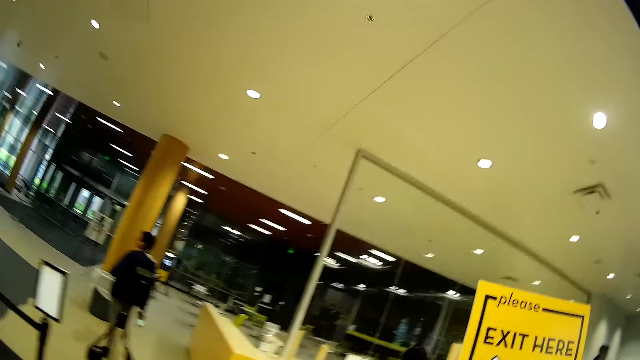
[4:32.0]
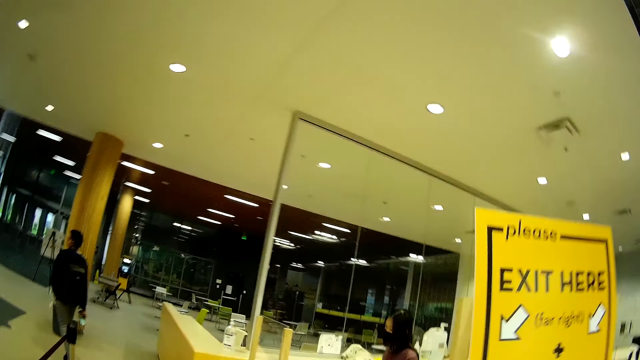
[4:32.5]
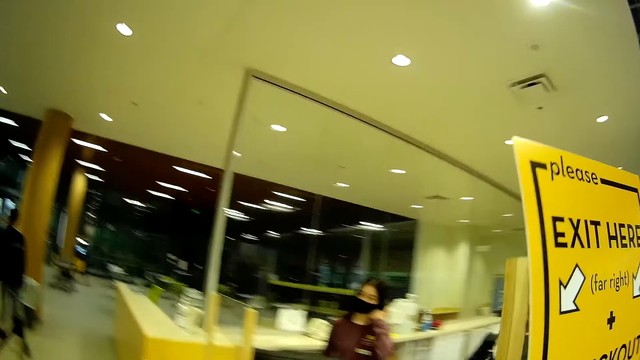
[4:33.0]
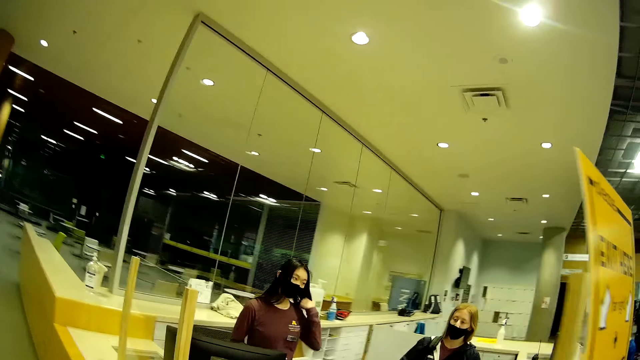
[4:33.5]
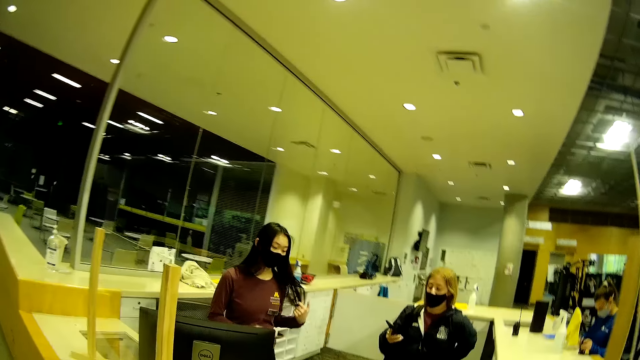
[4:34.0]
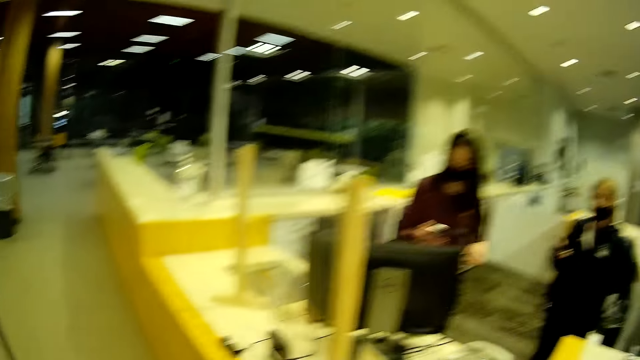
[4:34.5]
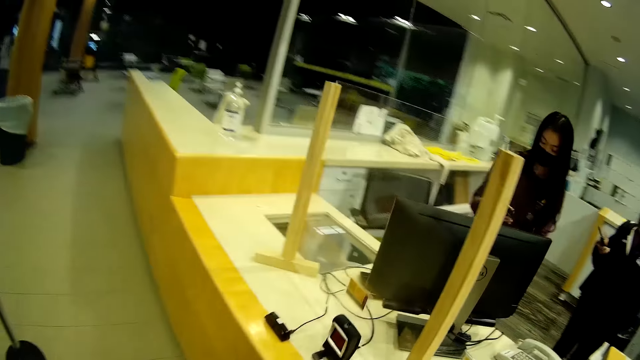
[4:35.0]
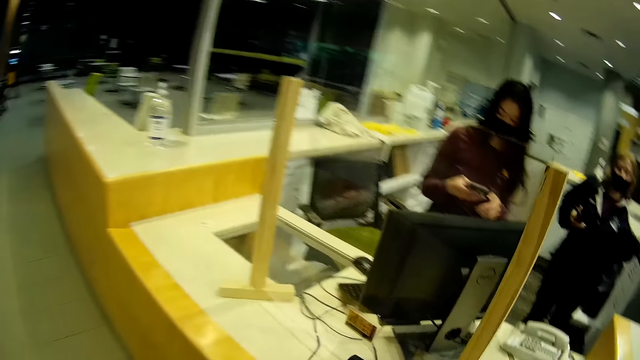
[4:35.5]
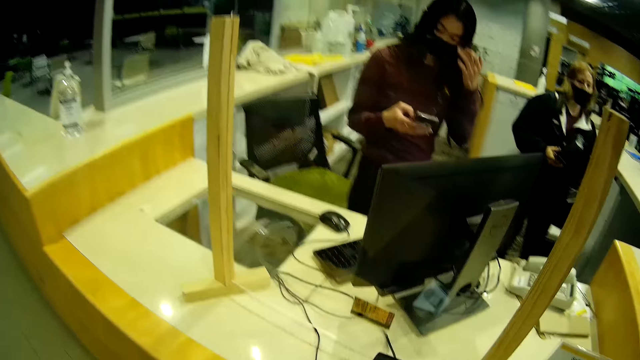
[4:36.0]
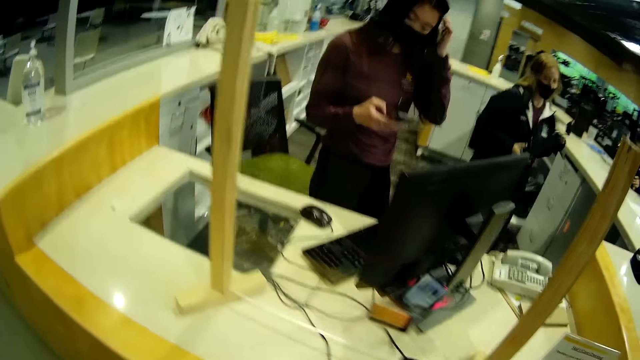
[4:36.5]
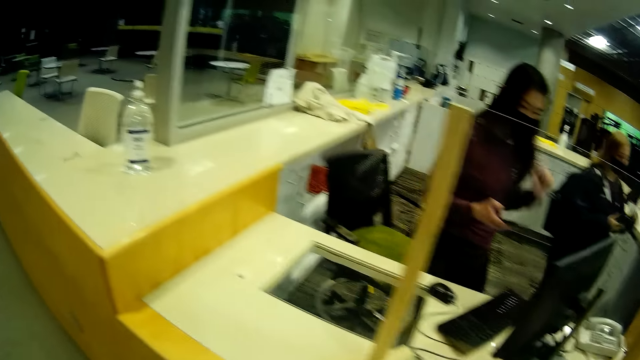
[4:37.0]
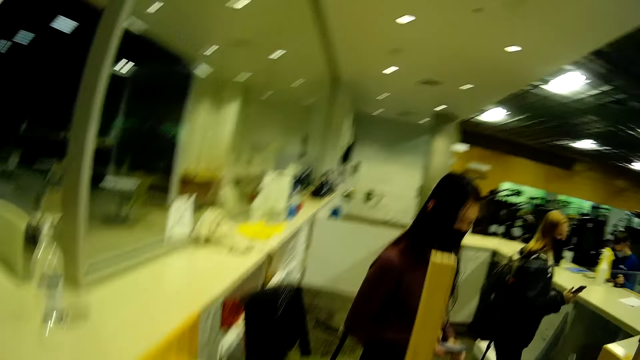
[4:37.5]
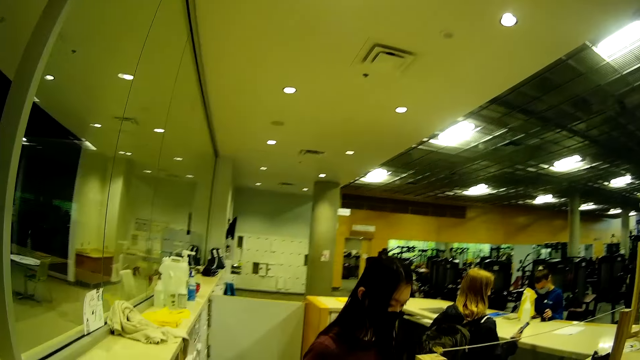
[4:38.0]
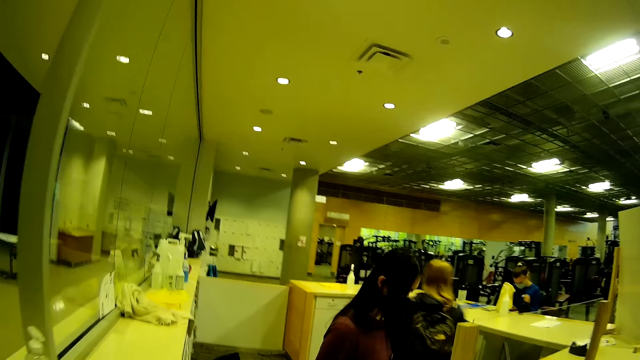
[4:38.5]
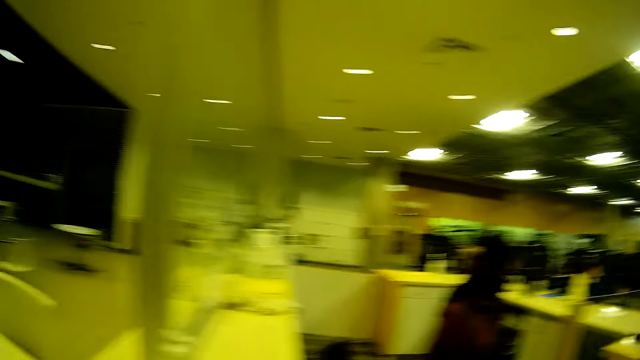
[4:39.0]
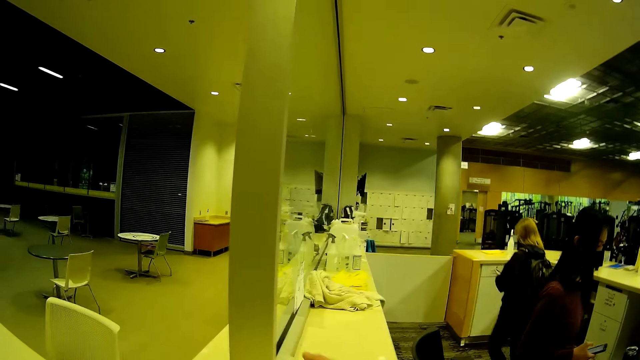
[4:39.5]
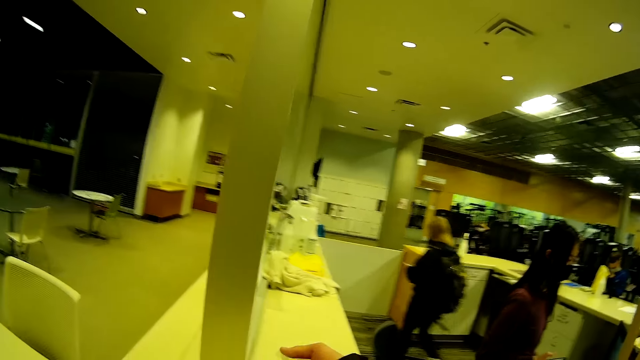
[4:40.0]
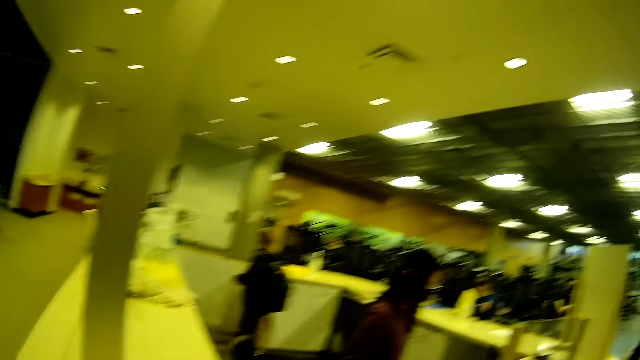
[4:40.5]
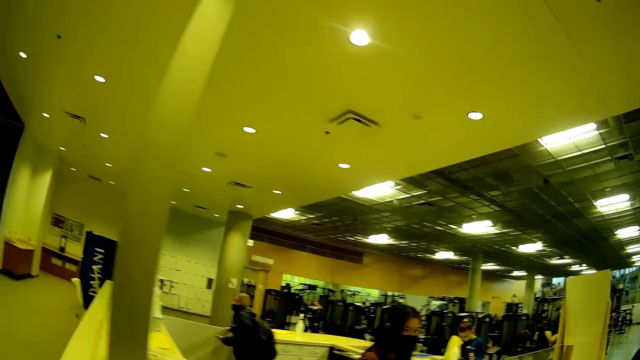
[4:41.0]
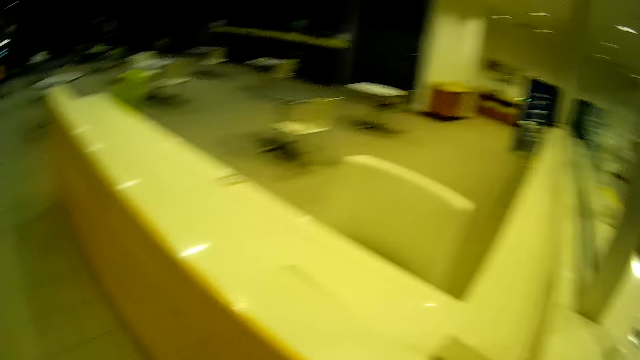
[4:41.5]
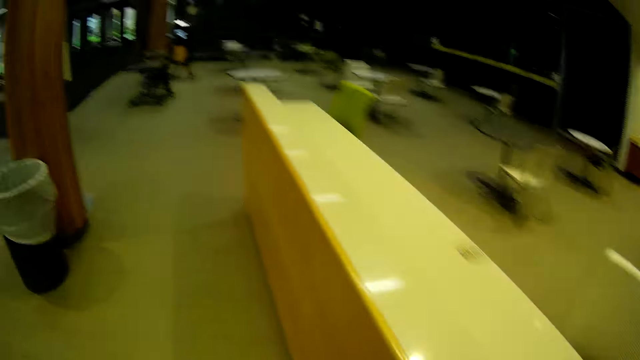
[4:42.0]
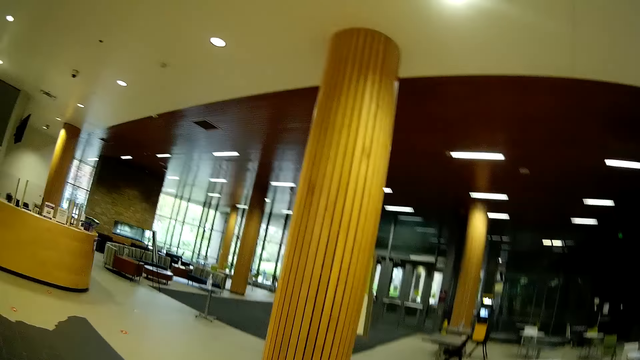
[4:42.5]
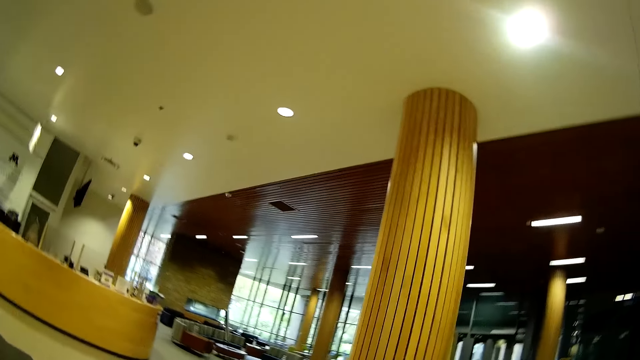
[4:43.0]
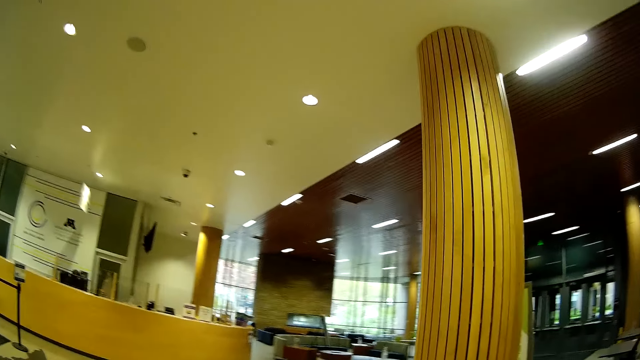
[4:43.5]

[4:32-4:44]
A woman touches her hair with her left hand. The woman presses a smart phone with her right hand. The woman touches her hair with her left hand.

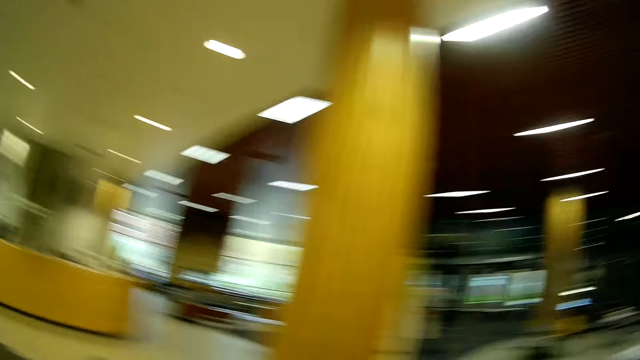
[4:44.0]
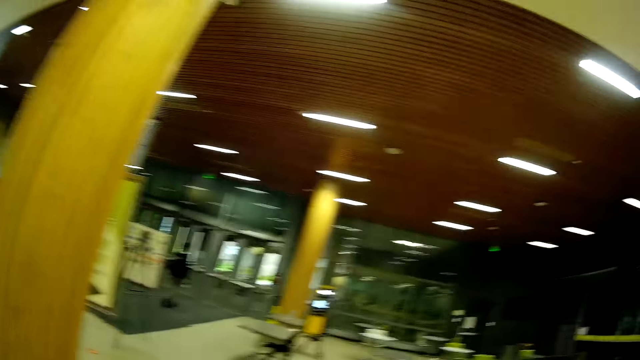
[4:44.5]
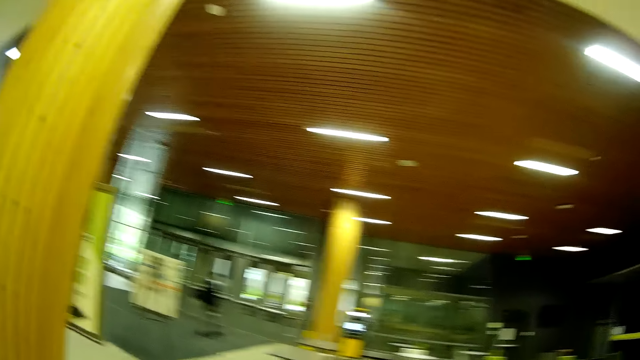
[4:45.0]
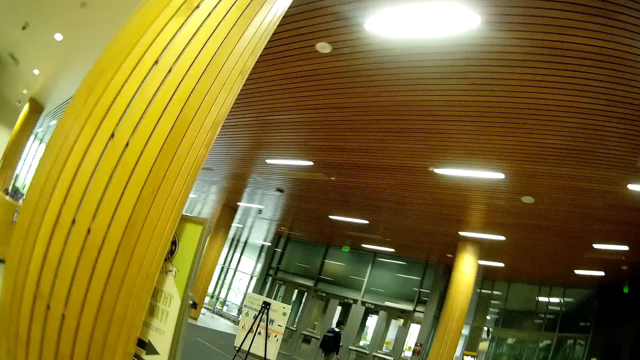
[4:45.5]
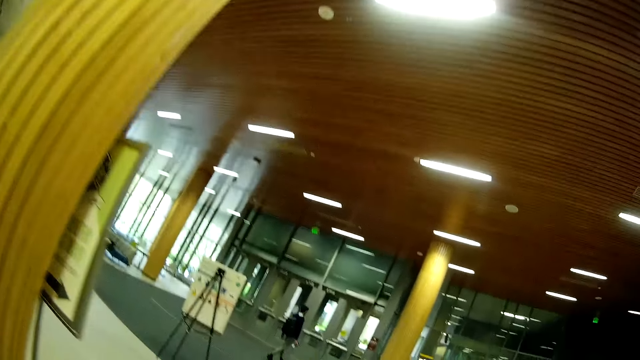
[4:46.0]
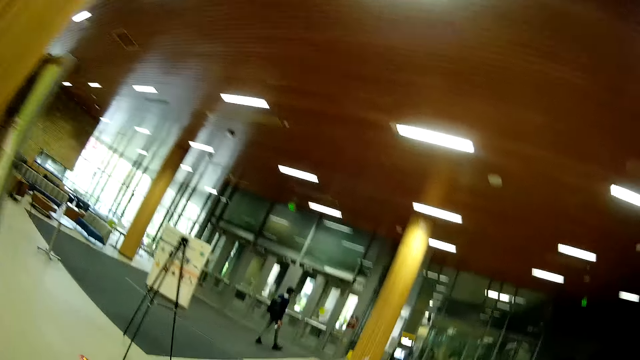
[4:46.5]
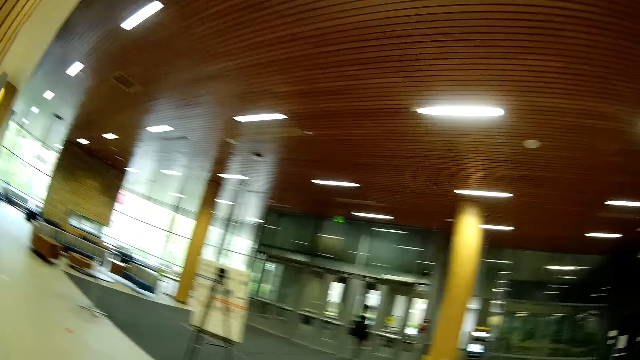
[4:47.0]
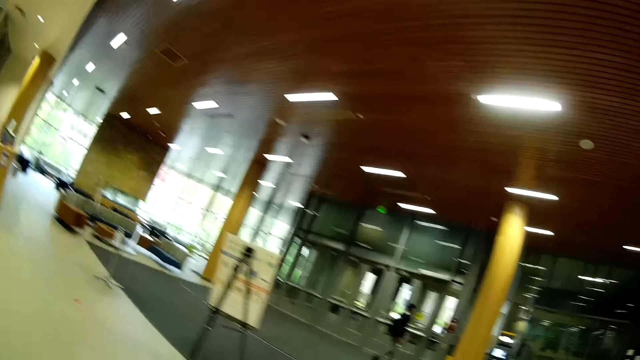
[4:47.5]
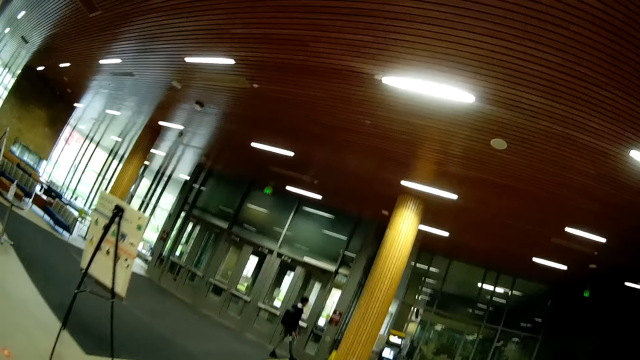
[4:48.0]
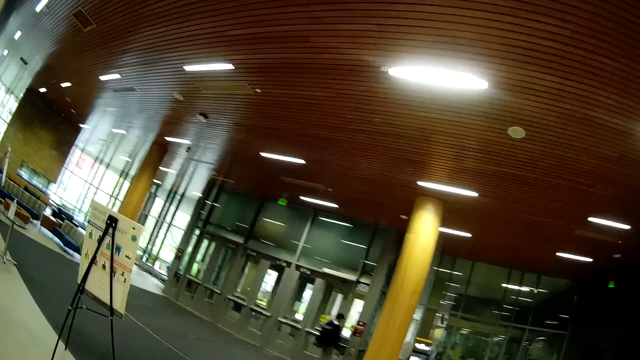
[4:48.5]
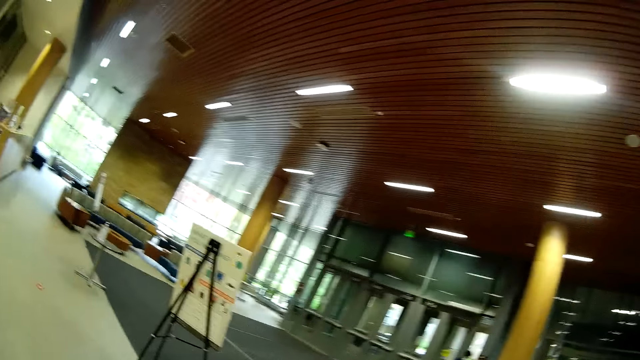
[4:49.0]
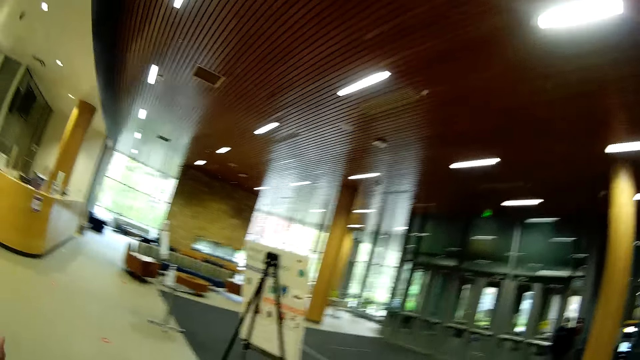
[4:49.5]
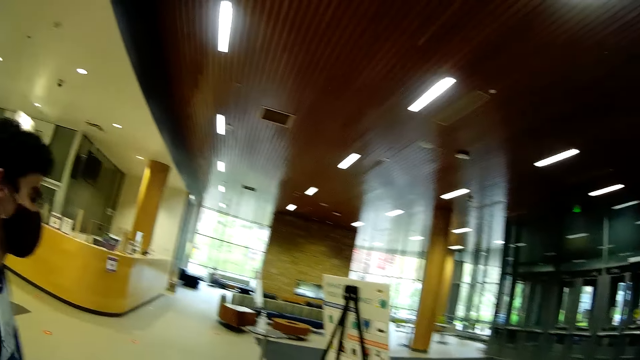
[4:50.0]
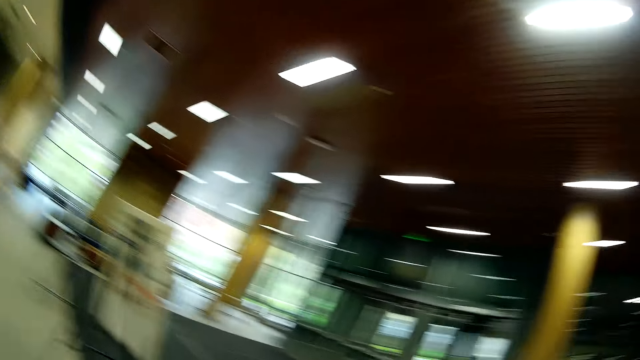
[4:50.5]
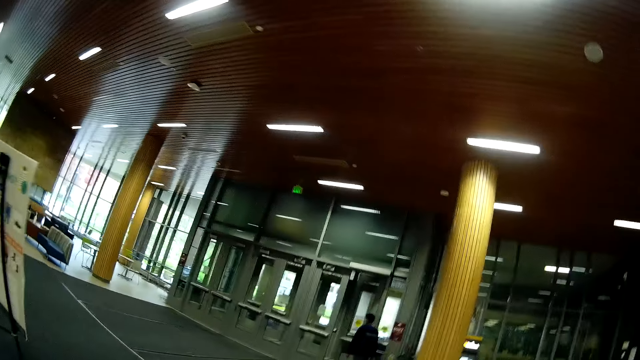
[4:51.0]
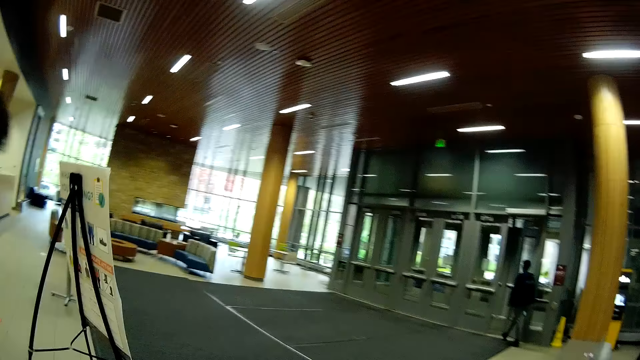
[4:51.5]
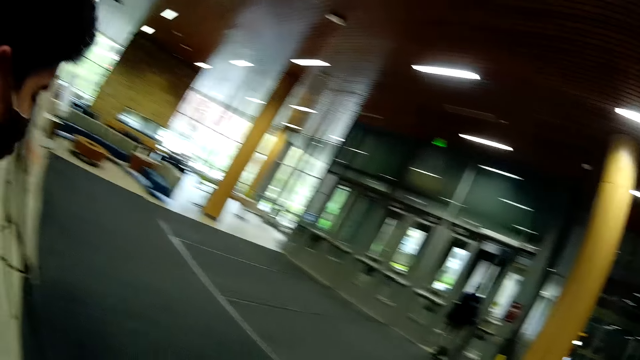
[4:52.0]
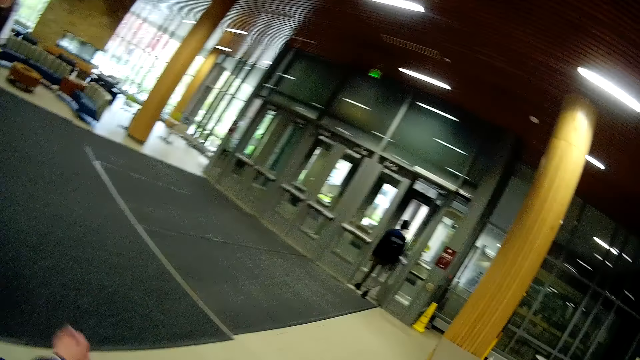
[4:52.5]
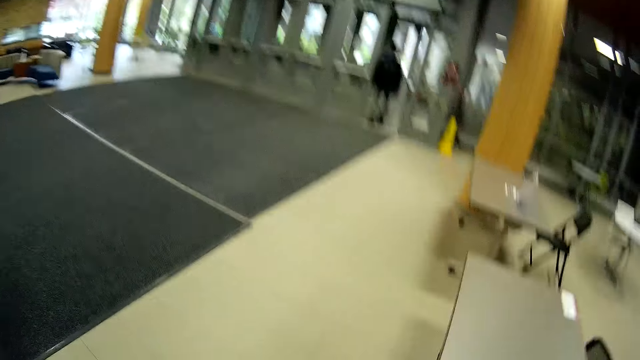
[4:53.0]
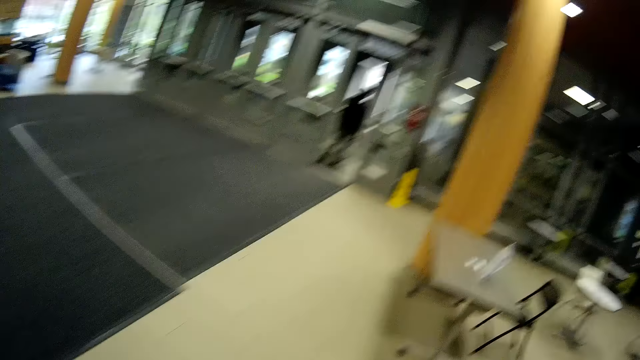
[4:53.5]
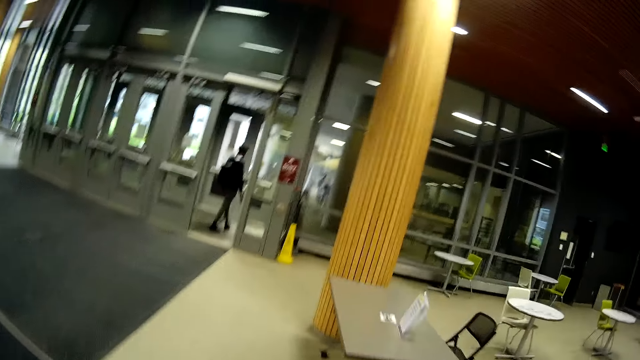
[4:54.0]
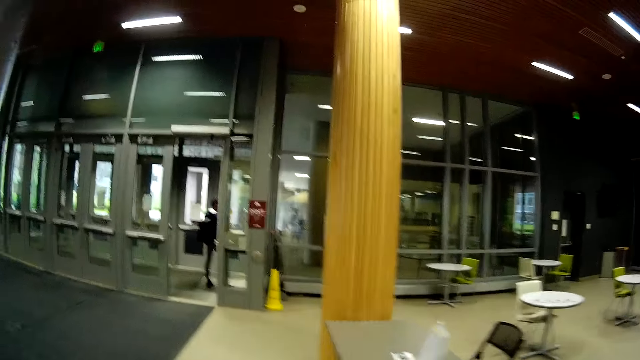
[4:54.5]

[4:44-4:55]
The camera wearer converses with a man. They move around the room.
